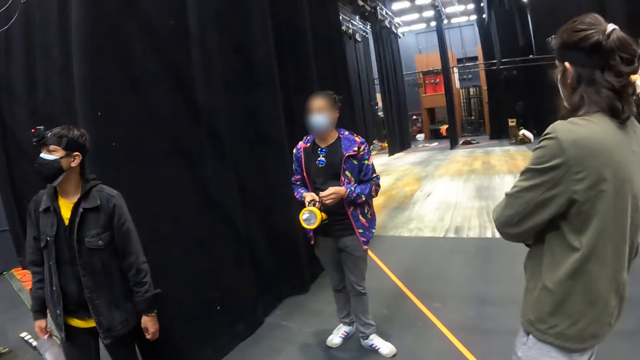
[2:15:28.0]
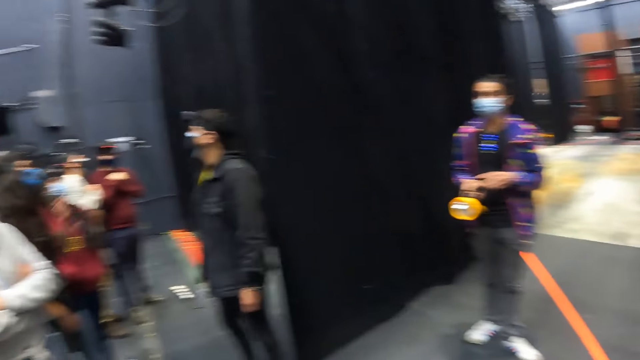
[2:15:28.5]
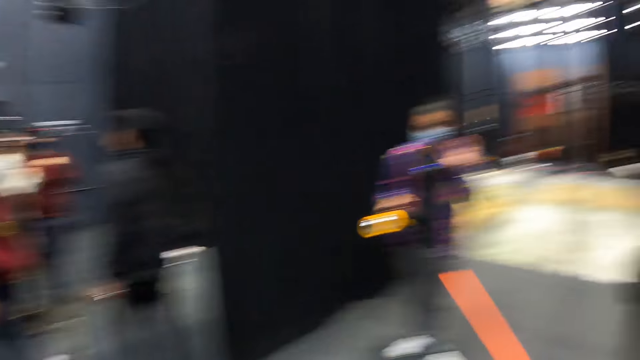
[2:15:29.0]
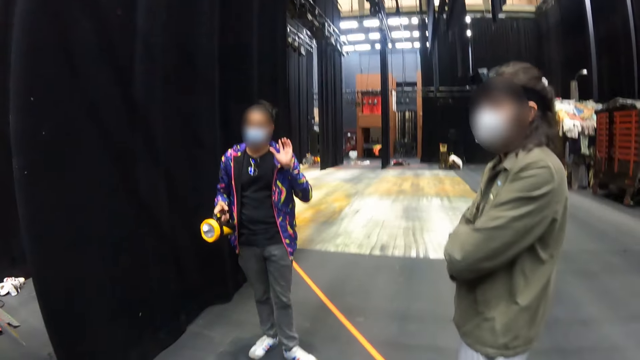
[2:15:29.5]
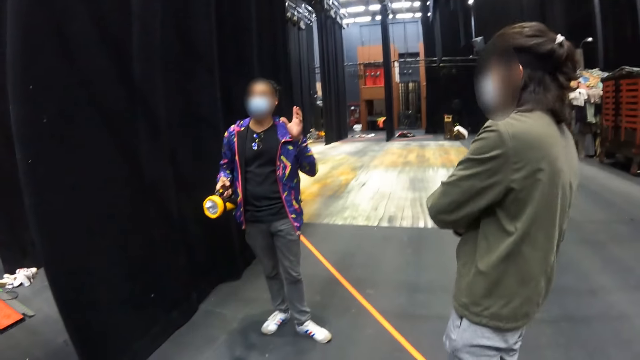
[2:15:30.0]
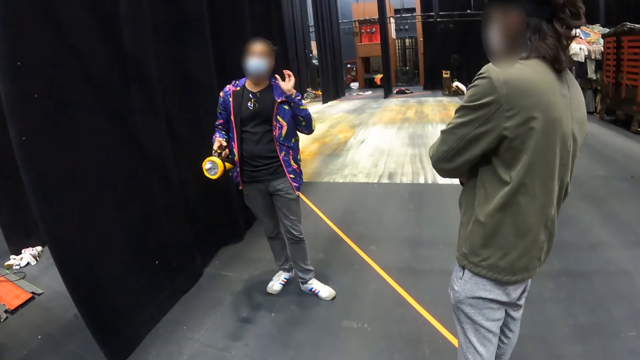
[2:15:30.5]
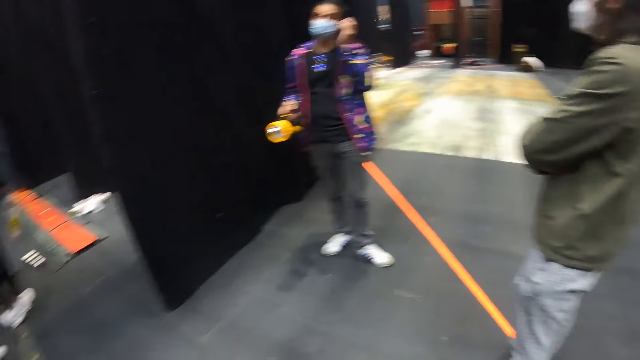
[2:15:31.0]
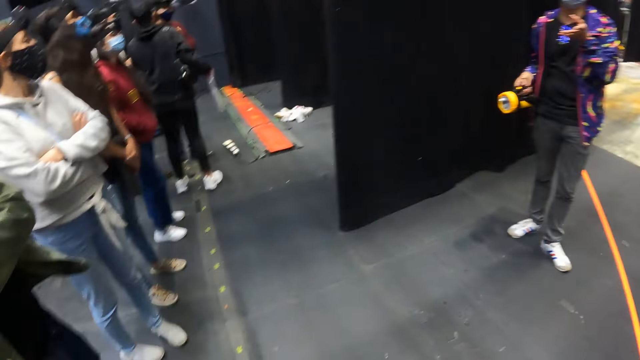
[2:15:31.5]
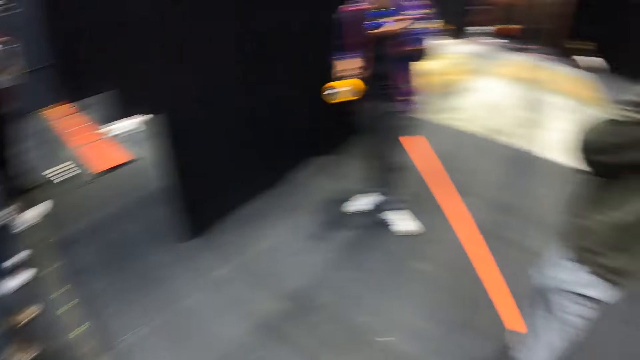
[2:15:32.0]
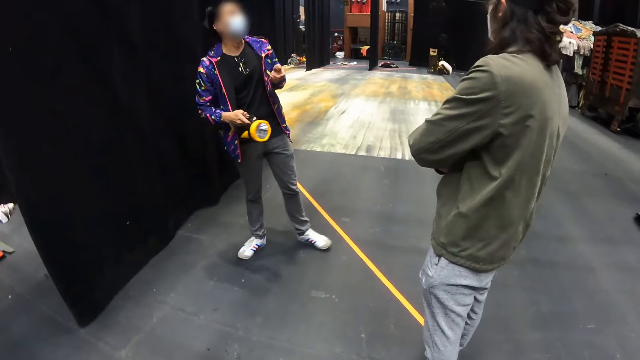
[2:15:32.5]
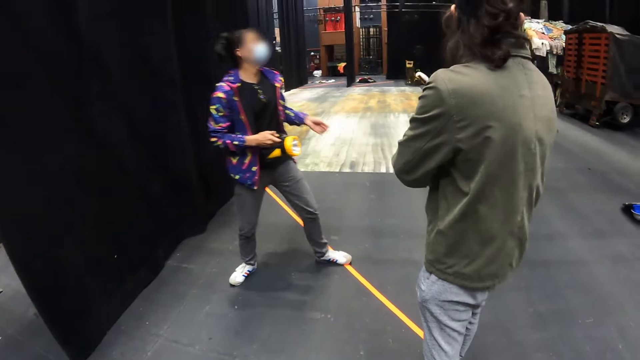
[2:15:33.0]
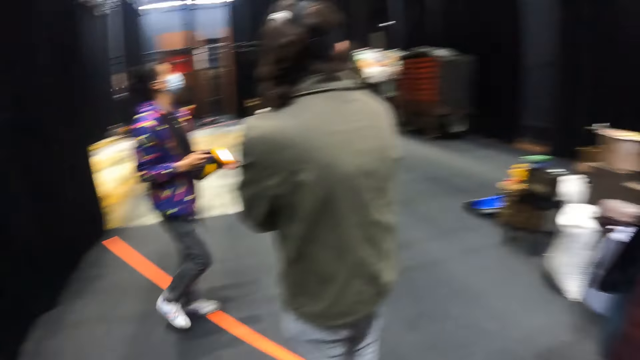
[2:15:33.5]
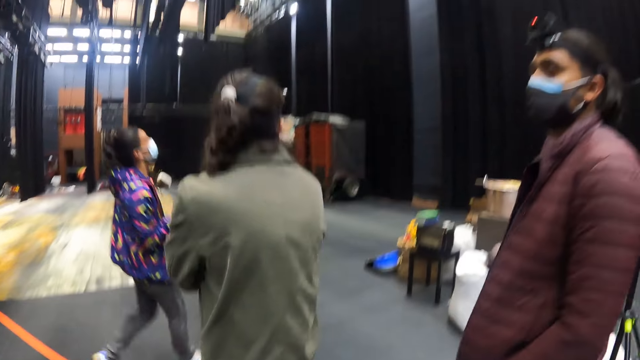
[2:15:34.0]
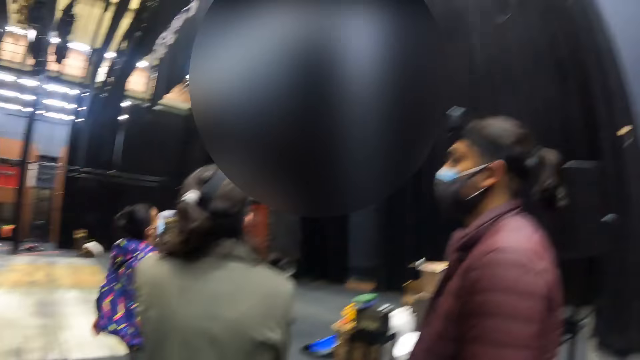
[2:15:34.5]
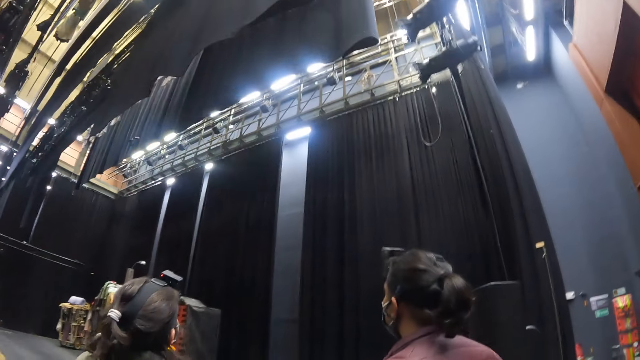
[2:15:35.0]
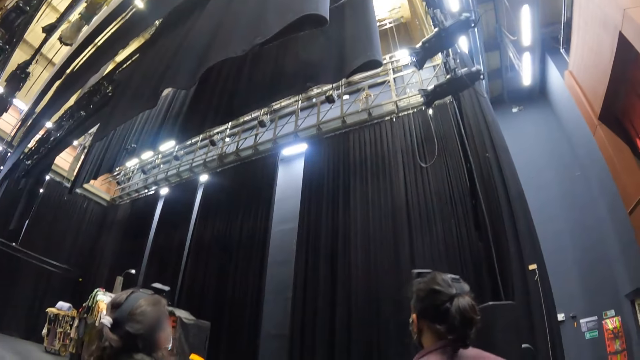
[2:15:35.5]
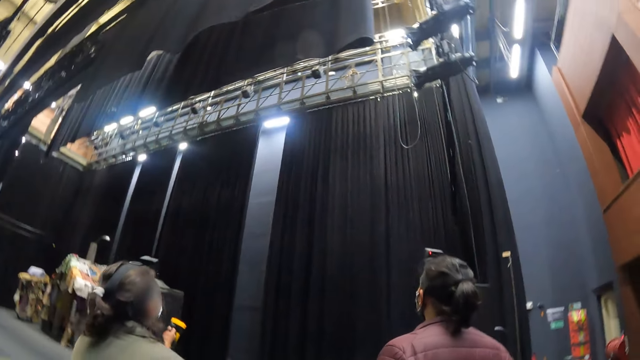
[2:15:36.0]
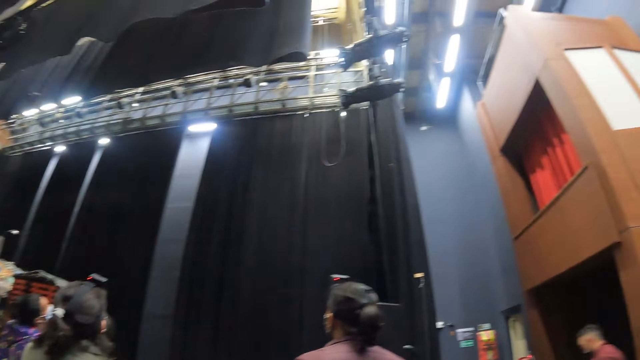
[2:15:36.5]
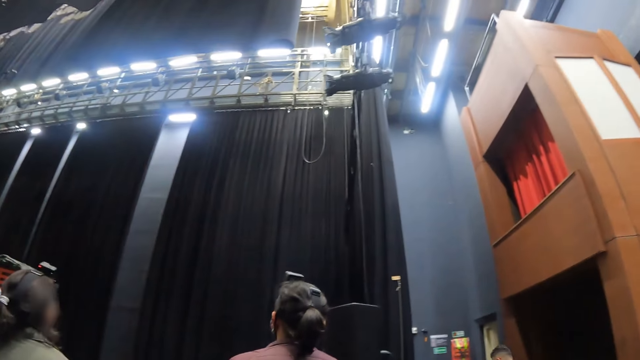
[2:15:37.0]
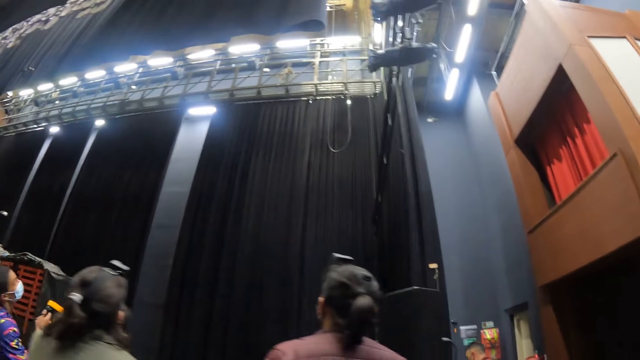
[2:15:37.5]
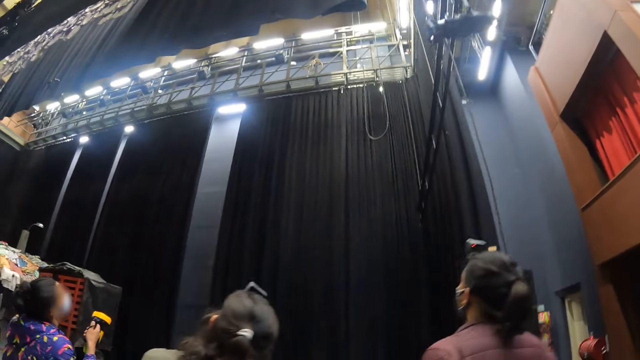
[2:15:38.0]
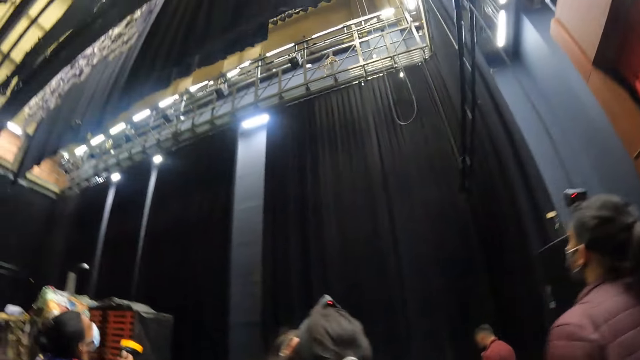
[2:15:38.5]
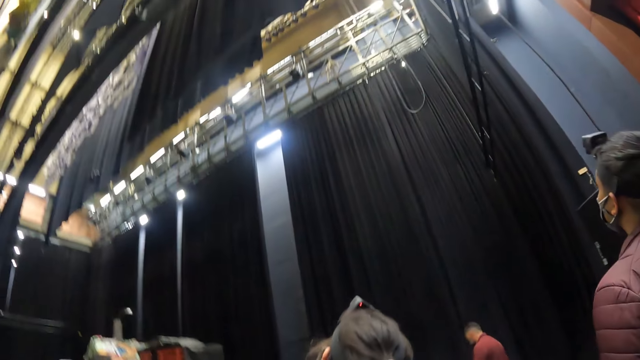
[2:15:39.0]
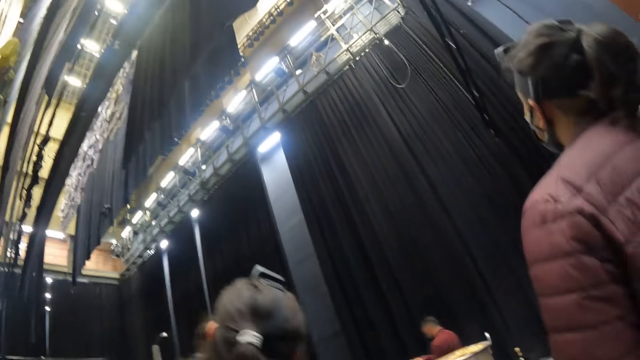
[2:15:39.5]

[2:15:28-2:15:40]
The camera wearer looks around the building.

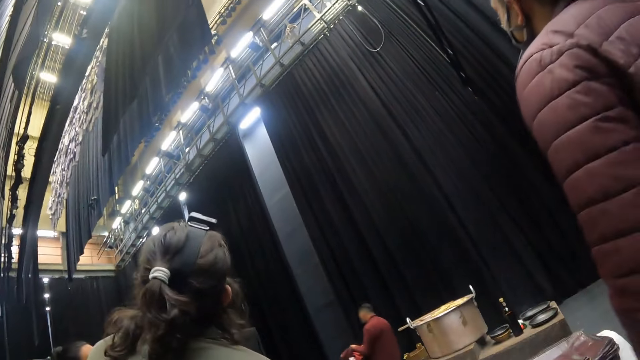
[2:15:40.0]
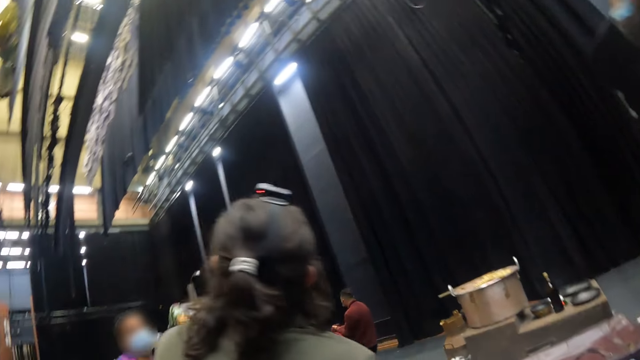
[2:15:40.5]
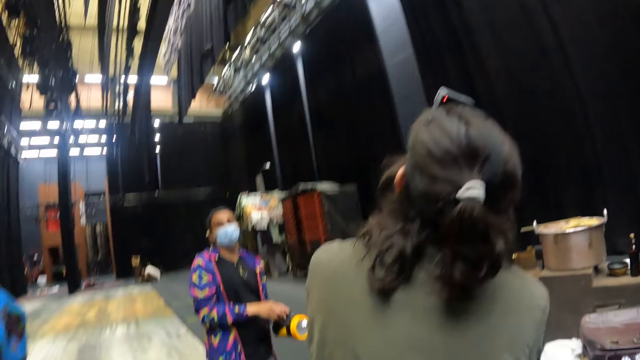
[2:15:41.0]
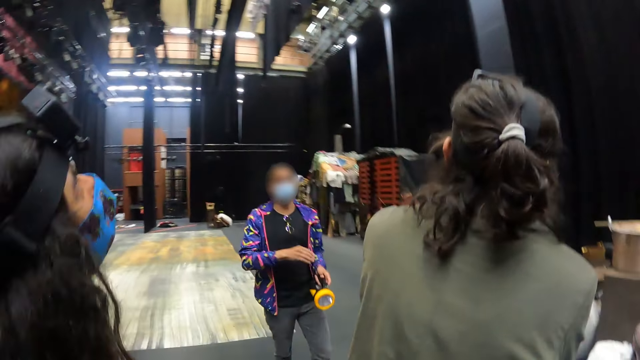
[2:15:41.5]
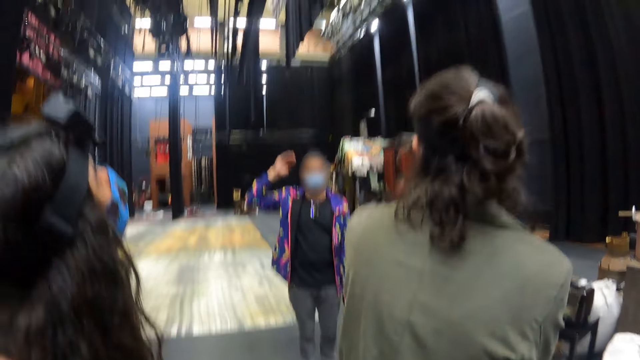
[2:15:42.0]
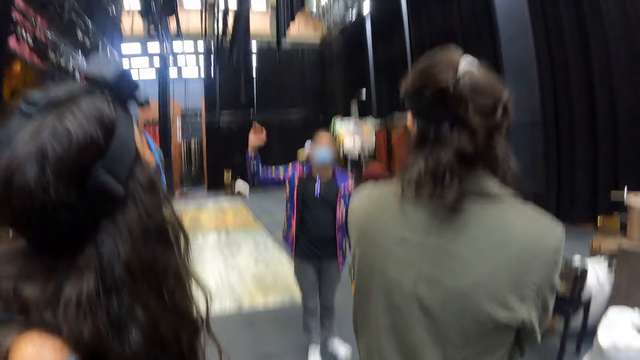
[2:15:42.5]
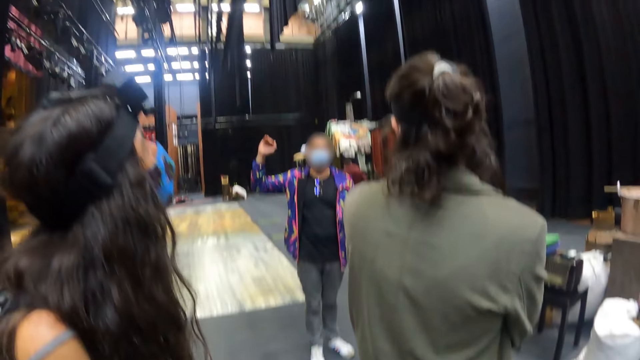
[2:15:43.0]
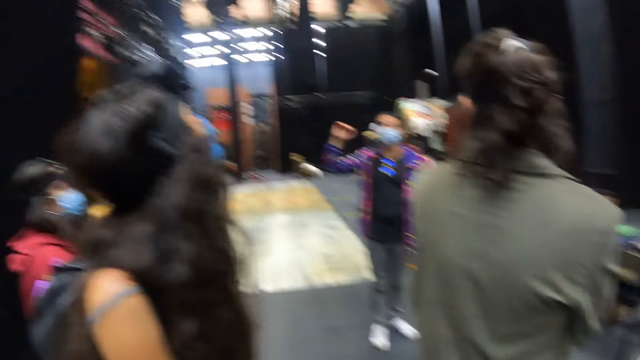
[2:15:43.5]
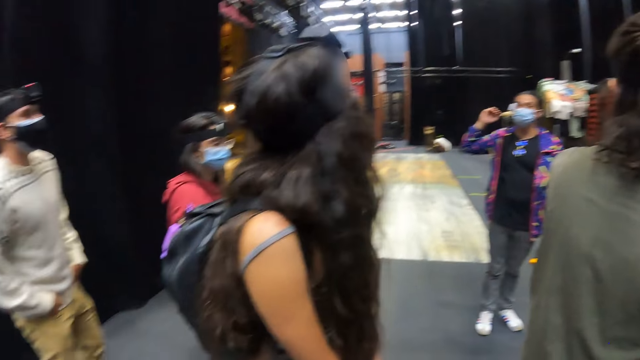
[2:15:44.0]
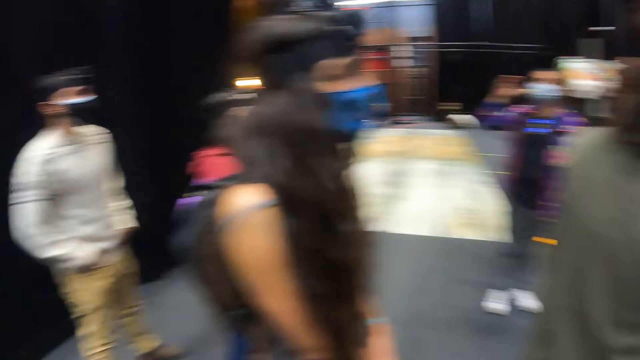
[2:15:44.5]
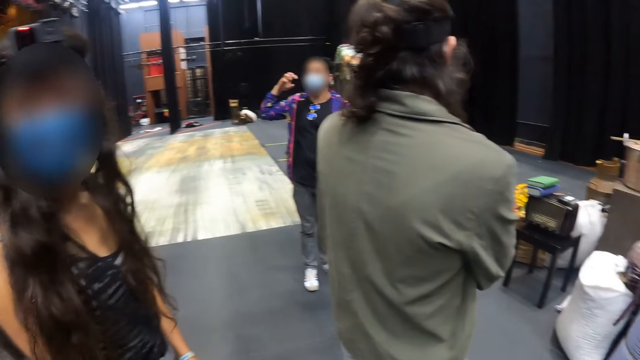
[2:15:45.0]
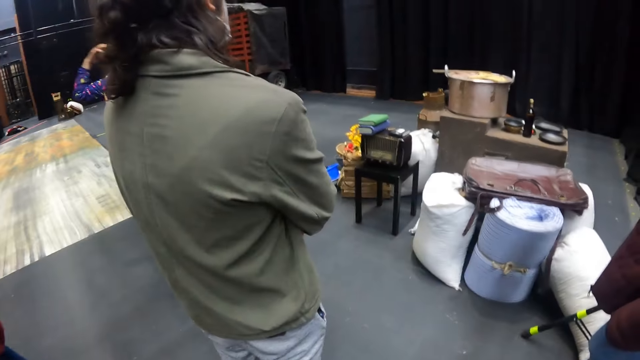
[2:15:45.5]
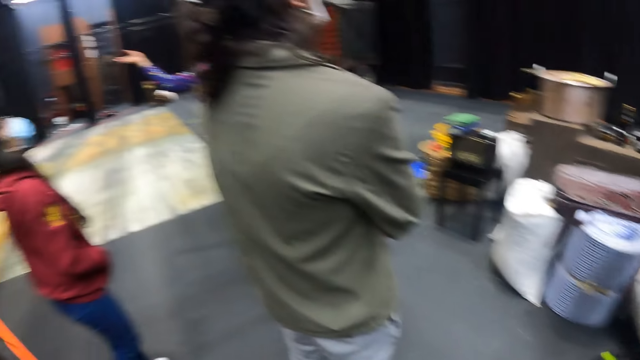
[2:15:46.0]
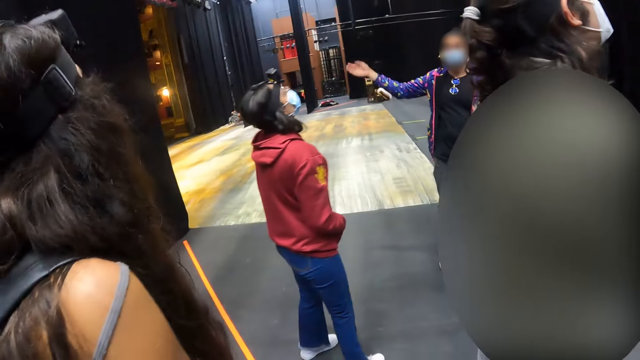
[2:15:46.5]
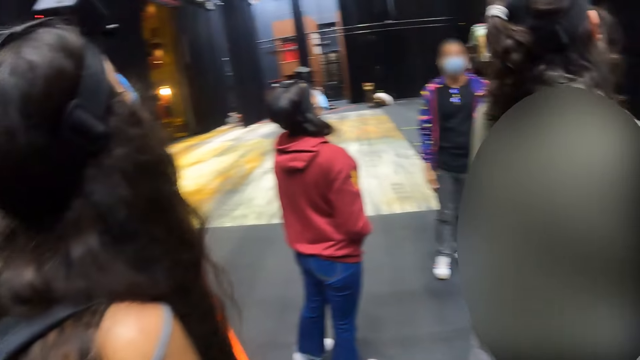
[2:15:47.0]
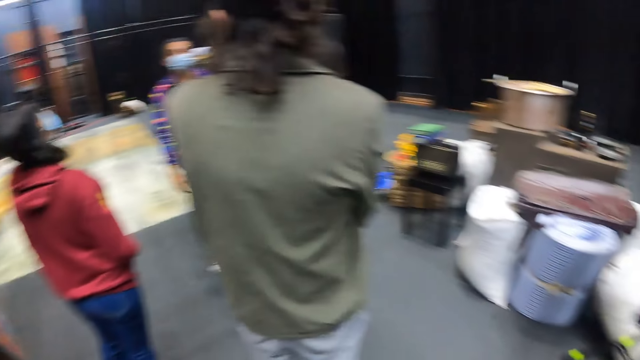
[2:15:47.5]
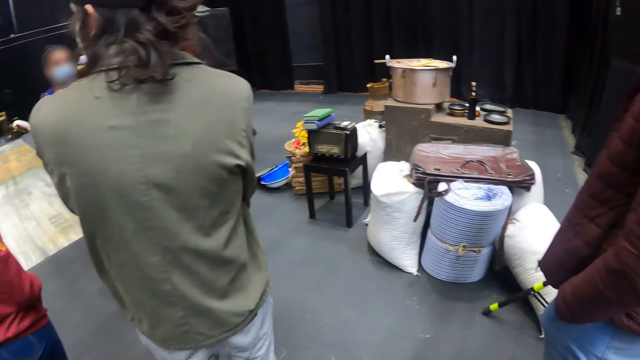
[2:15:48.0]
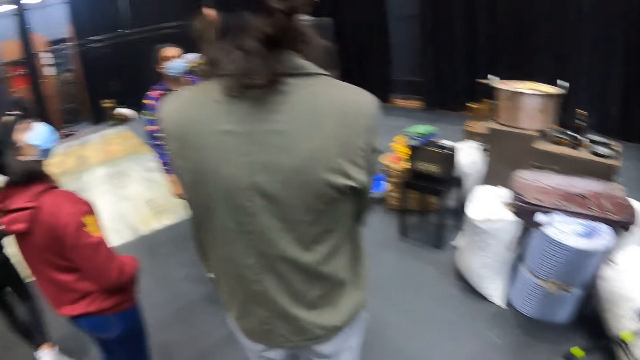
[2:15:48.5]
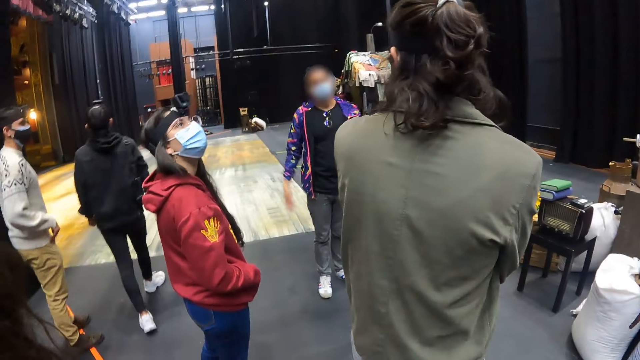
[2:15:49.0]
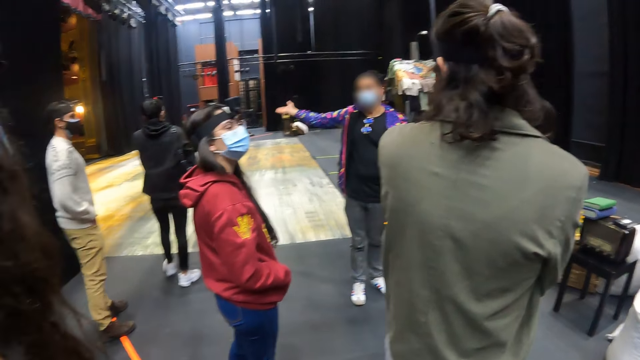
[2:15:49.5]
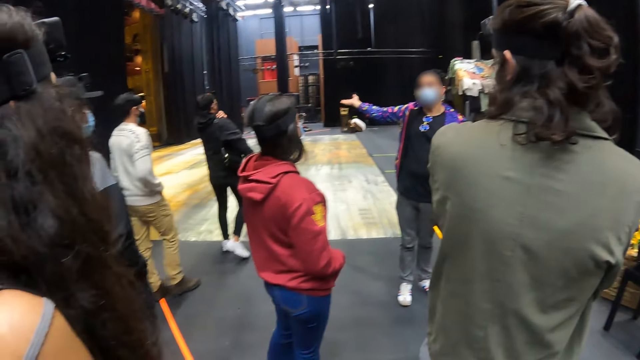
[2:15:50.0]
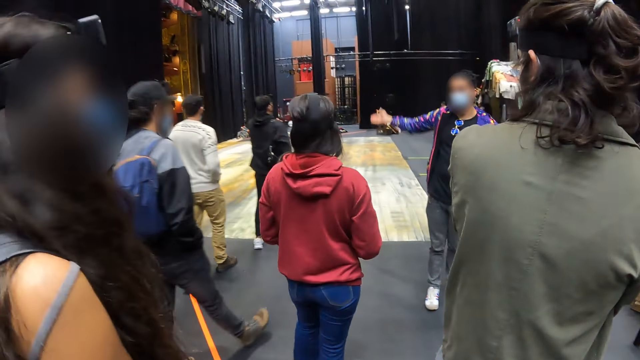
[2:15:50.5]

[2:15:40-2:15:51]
A lady gestures out with her hand. The camera wearer looks around the building. They walk around.
